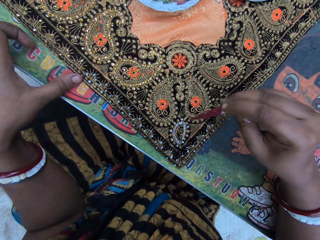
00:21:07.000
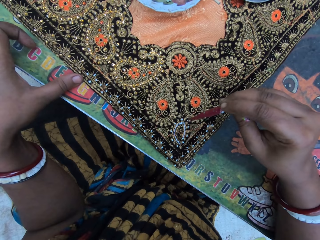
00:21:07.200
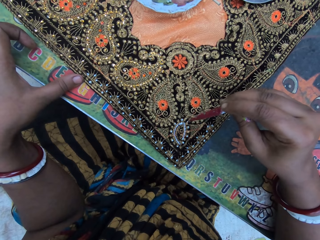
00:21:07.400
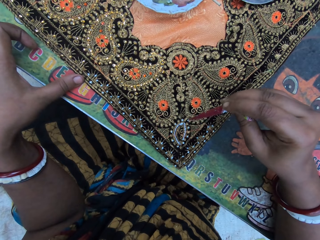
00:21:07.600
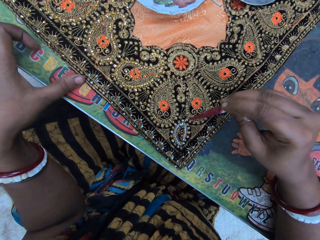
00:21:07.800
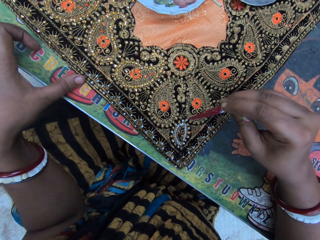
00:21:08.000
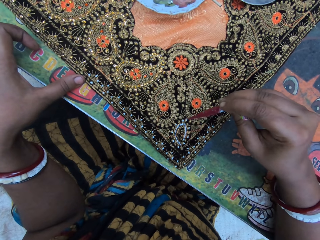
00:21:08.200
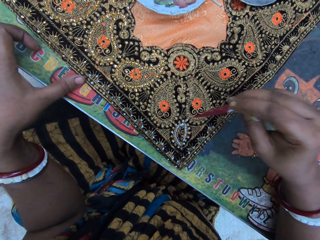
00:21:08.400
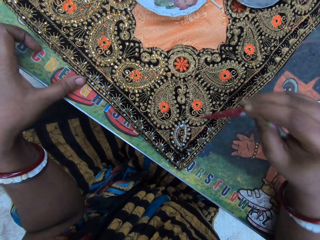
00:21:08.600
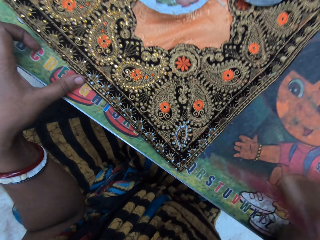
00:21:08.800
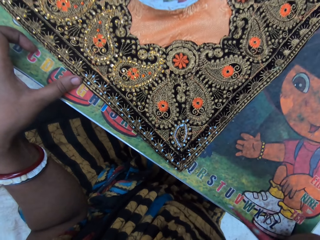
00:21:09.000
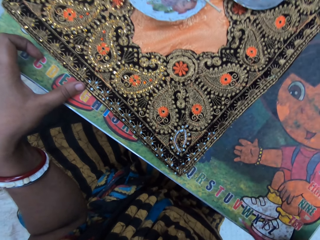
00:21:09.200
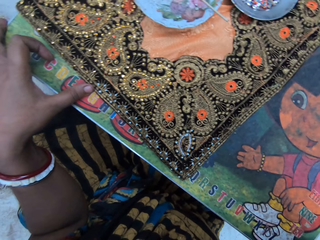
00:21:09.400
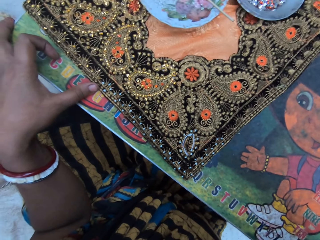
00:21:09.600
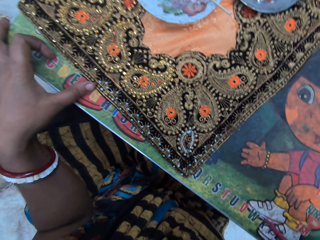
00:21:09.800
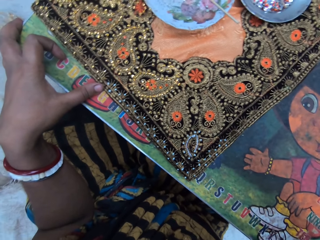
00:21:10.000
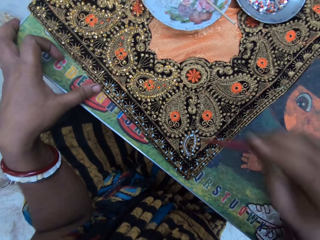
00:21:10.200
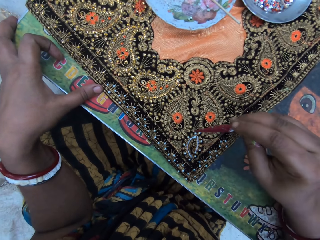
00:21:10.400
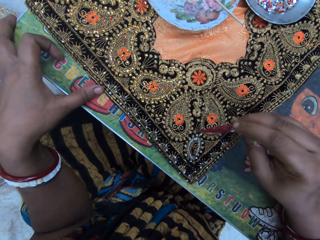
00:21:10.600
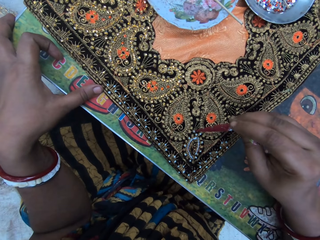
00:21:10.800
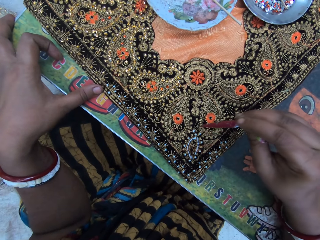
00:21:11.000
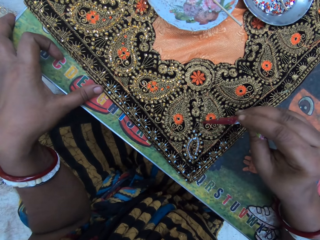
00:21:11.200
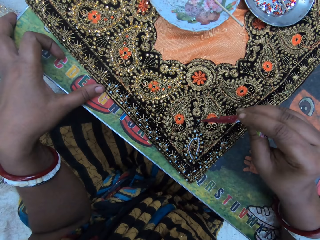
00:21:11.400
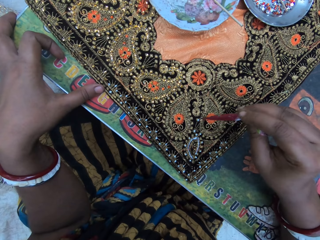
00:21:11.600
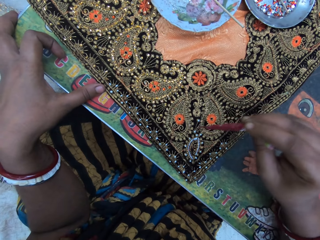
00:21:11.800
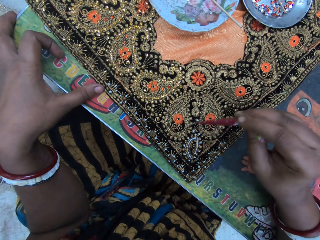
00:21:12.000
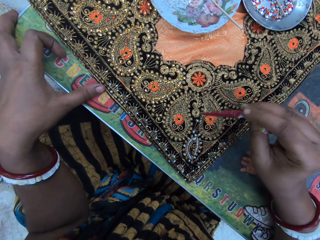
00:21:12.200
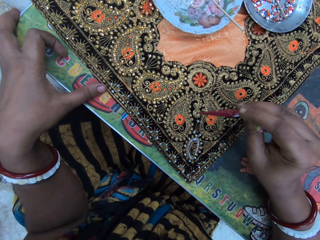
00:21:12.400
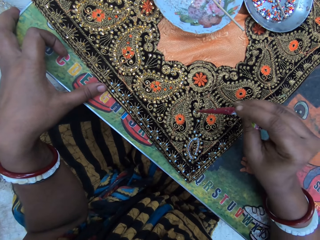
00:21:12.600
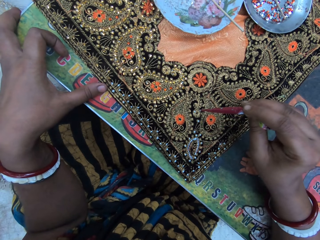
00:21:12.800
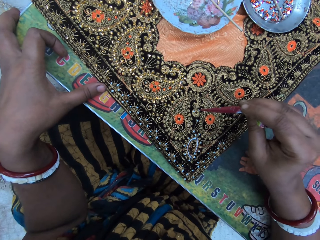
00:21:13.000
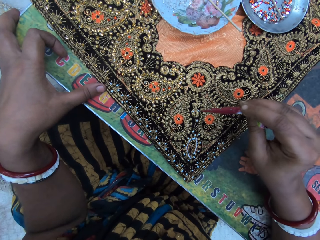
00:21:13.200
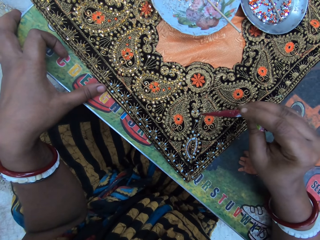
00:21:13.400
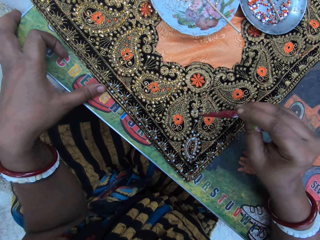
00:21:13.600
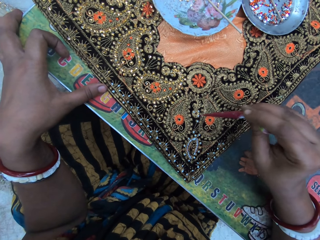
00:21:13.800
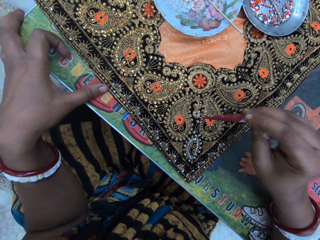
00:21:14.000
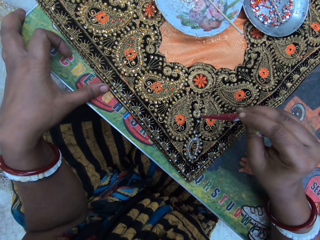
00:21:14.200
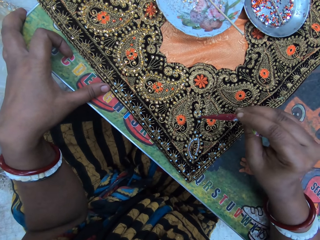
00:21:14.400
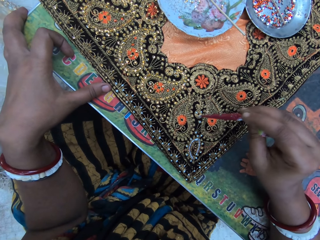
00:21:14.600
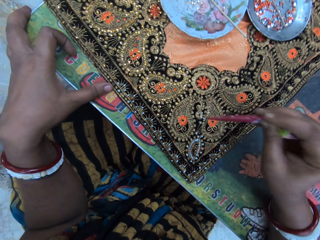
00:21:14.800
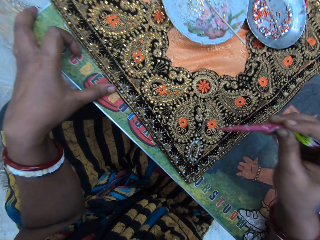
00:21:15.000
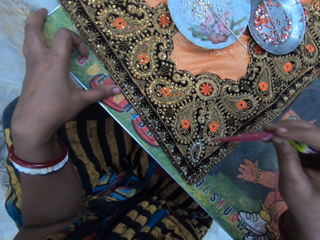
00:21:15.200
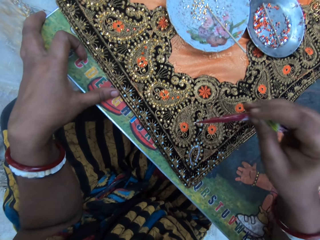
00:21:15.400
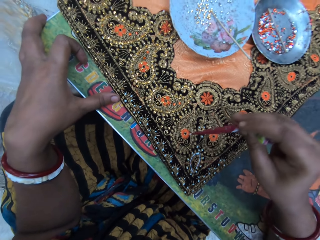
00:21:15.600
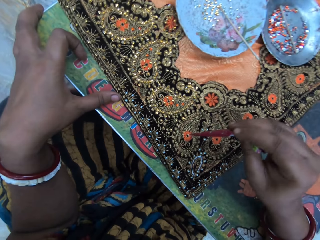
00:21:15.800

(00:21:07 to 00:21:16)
The camera wearer looks at the cloth. They put glue on the cloth with a glue dispenser.

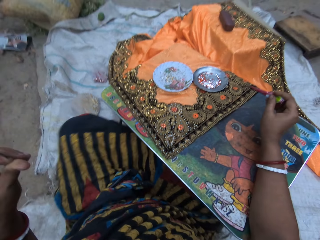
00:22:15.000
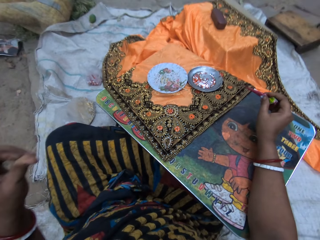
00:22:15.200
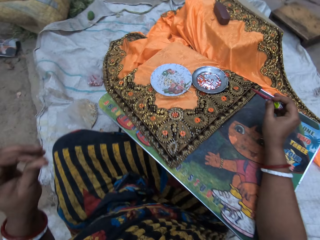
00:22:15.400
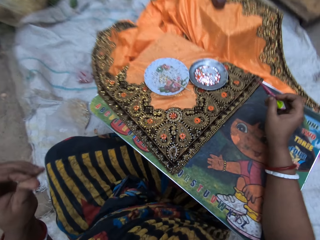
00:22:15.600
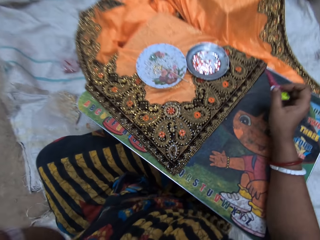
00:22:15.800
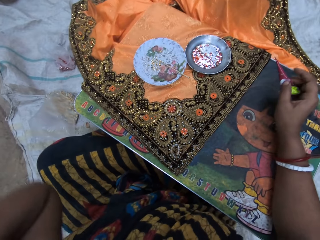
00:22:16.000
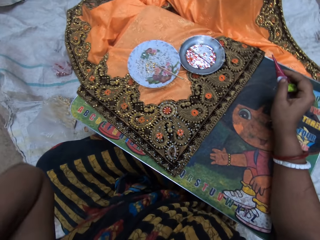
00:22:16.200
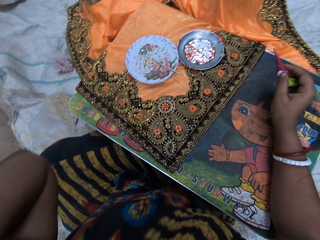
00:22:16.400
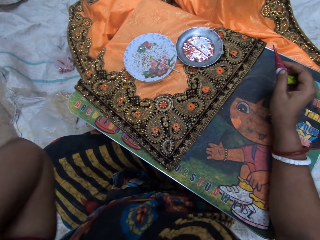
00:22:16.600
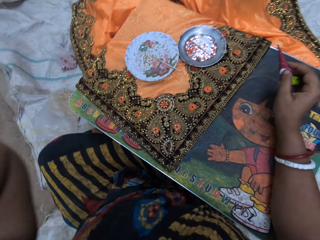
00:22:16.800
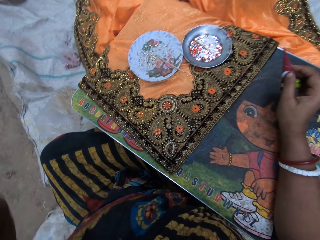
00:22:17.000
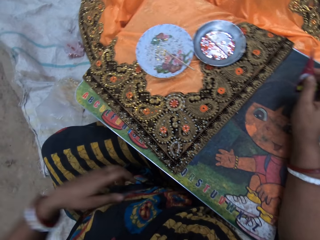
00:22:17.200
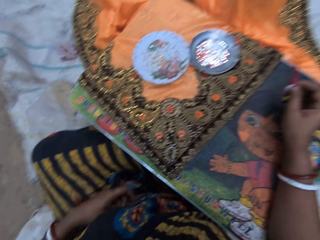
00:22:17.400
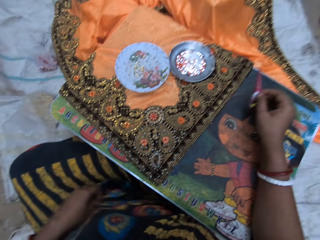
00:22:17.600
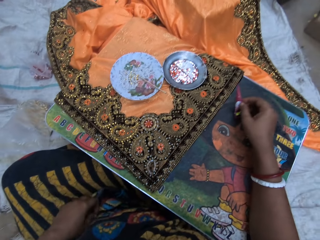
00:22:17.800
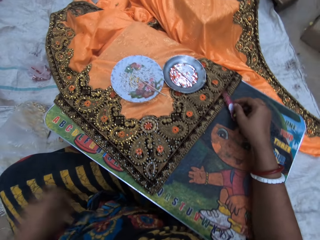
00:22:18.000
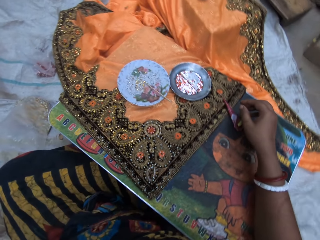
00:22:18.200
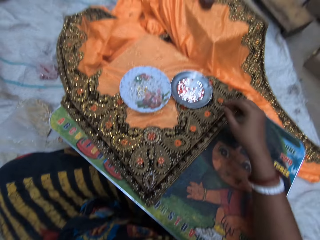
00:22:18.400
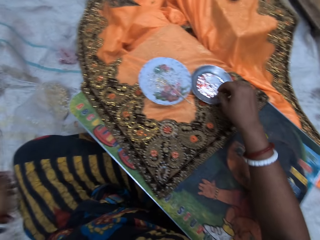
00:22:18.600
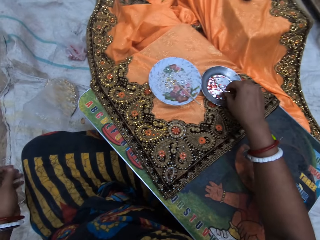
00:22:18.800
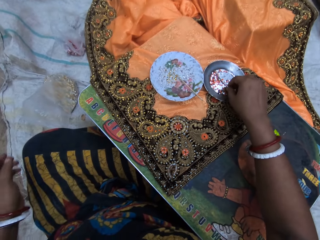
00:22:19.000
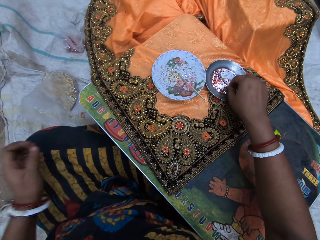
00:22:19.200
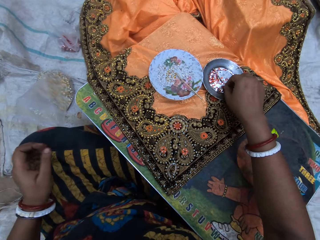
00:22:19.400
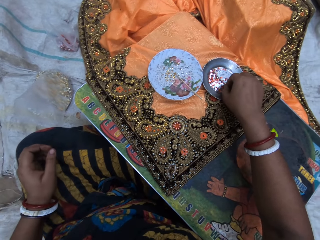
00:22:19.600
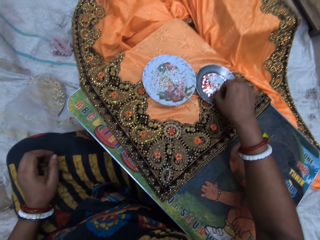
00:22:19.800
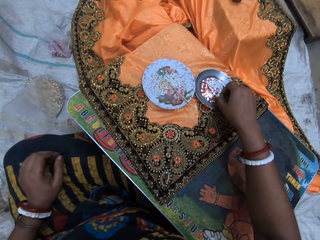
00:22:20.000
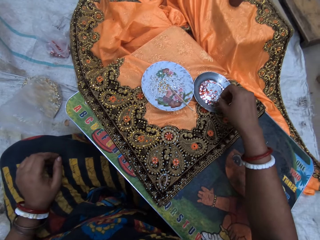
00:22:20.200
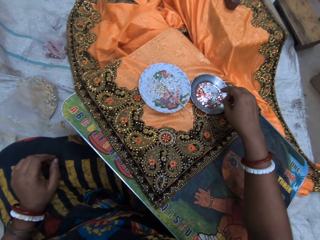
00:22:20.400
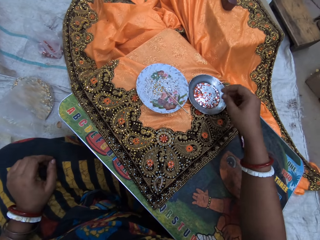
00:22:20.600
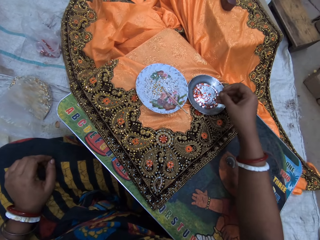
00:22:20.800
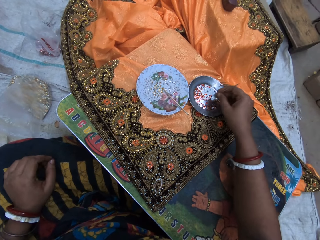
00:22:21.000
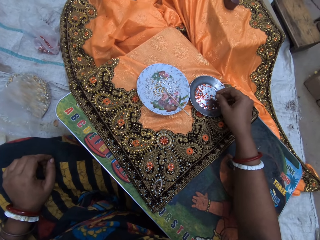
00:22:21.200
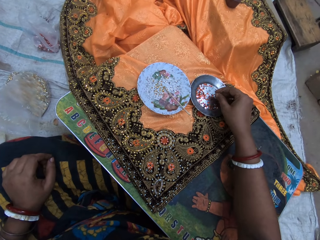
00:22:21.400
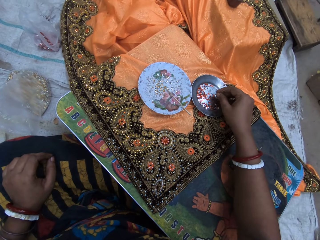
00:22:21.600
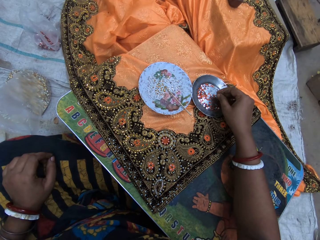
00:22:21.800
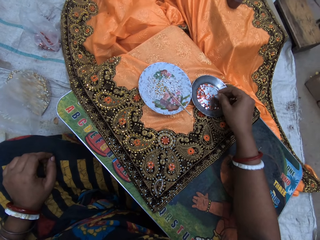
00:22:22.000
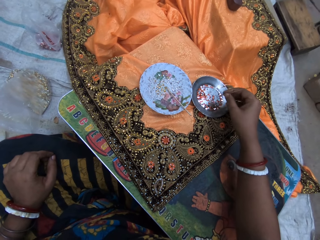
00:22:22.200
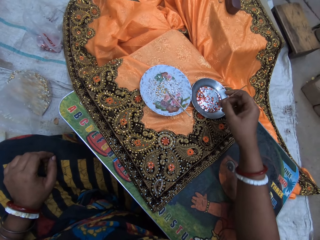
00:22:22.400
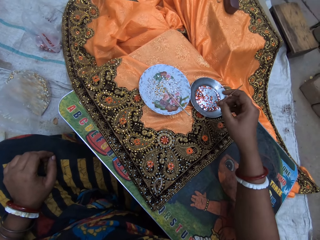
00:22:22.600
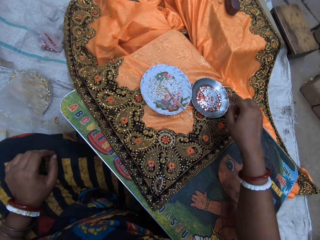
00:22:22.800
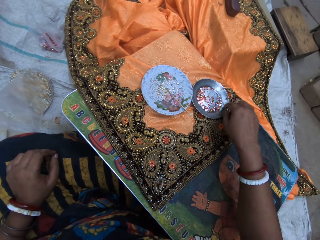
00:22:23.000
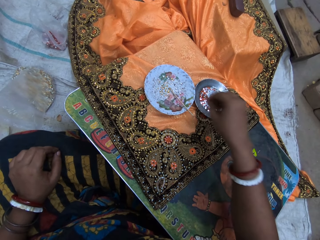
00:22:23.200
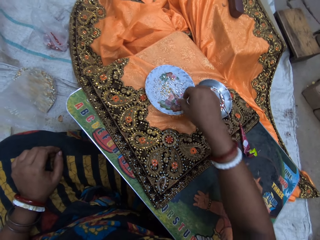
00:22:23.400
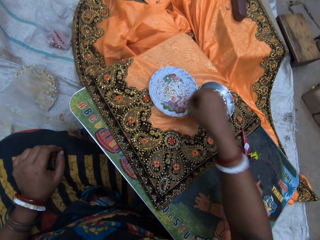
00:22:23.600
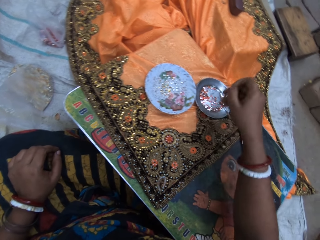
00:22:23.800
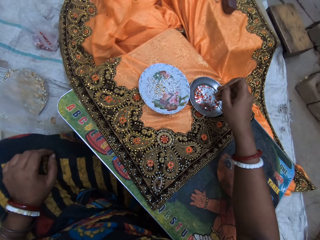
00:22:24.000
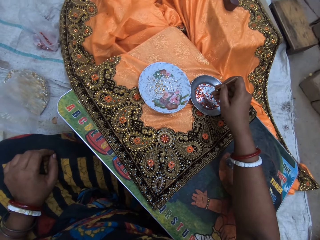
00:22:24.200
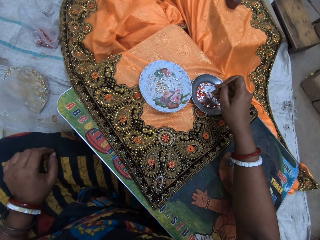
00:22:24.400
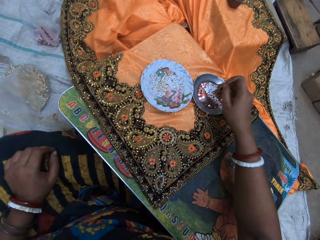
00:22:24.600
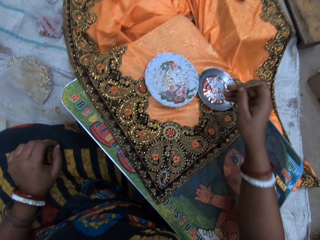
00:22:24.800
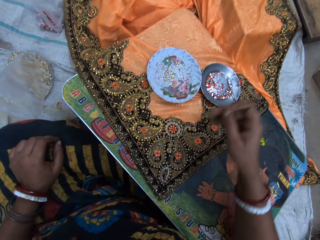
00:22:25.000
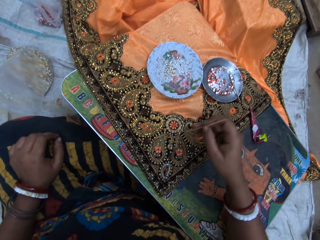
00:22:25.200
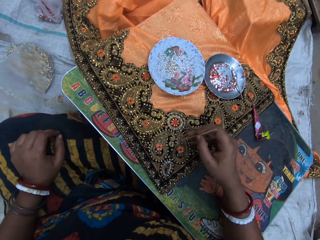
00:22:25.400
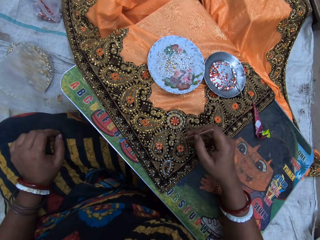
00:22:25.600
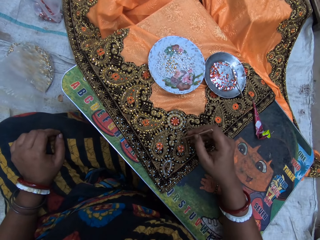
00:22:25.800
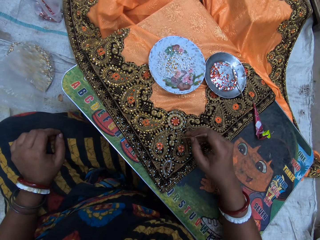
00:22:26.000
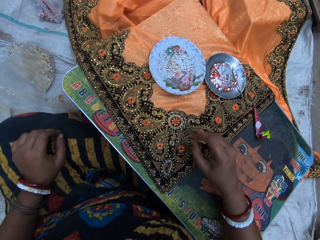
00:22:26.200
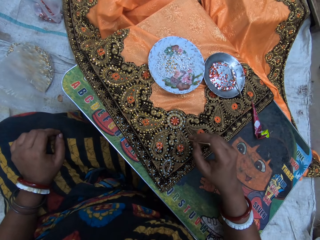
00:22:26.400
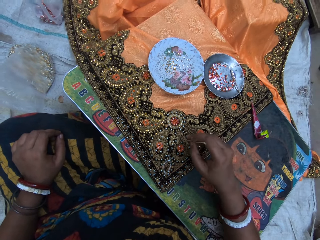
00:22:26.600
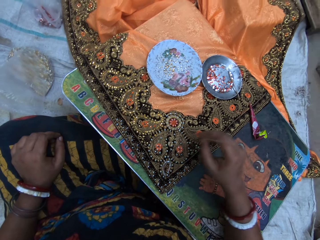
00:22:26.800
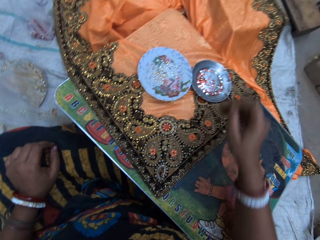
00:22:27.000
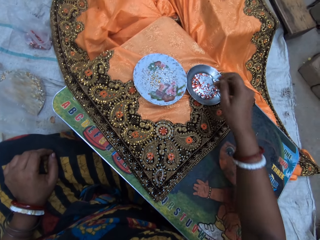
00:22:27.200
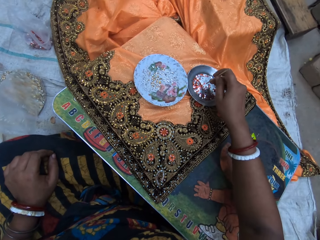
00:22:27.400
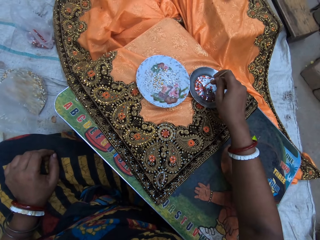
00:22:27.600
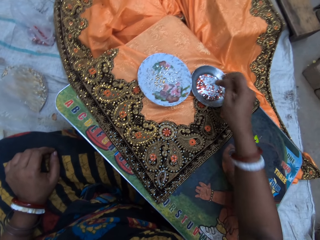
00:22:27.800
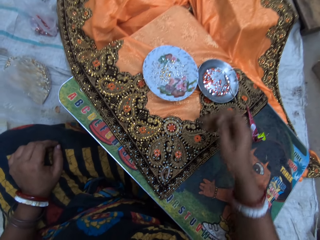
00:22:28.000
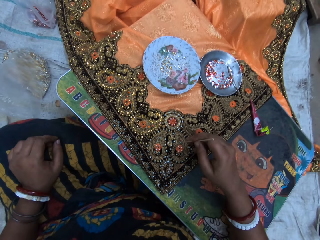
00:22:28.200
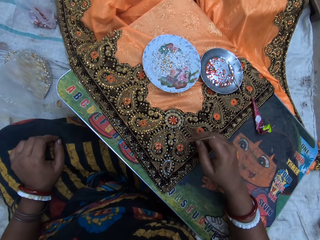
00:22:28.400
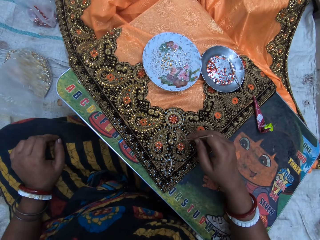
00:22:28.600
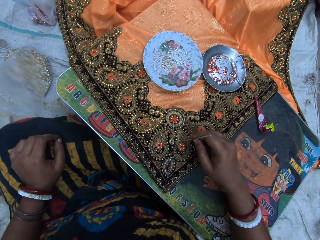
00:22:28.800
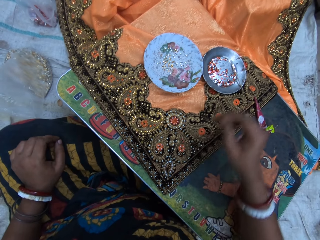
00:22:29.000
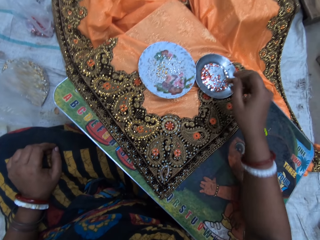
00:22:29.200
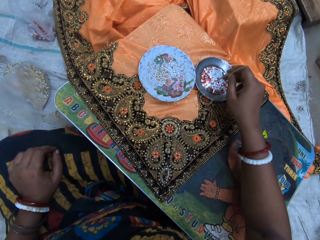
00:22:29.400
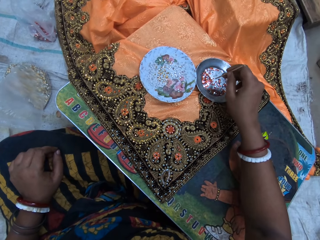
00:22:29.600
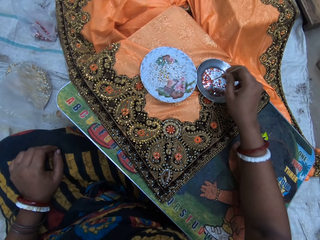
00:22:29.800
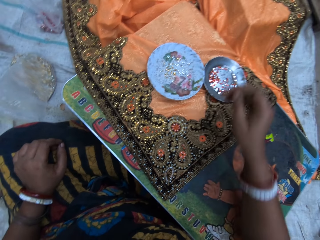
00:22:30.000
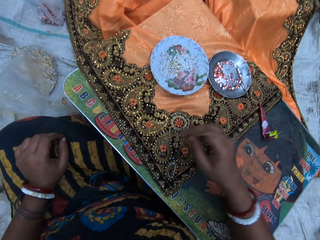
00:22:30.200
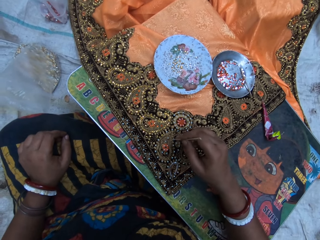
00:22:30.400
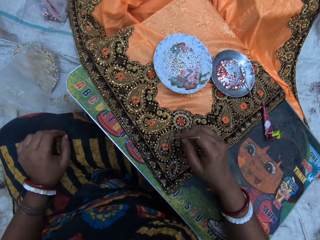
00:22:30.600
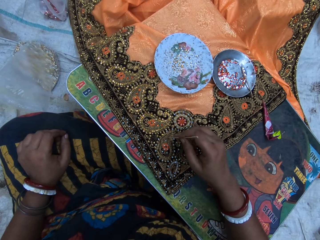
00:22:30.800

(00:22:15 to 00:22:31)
The camera wearer looks at the cloth. She drops the poly of gum on the table with her right hand. She picks a pin from a plate of cloth stone accessories on the table with her right hand. She picks a cloth stone from the plate on the table with the pin in her right hand. She drops the pin in the plate of cloth stone accessories on the table with her right hand. She picks a jewel picker from a plate on the table with her right hand. She transfers cloth stones from the plate to the cloth with the jewel picker in her right hand.
